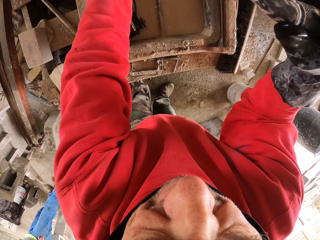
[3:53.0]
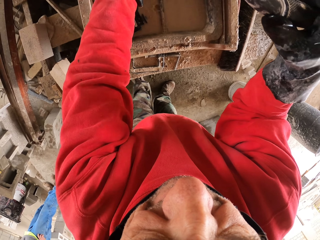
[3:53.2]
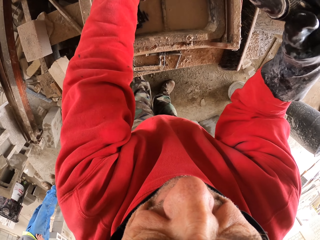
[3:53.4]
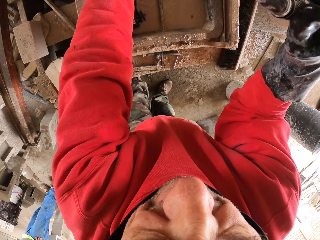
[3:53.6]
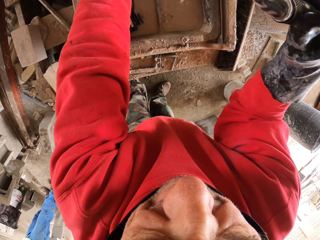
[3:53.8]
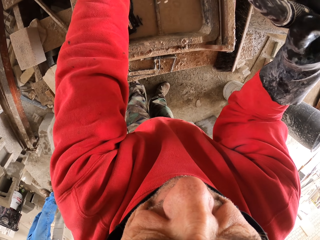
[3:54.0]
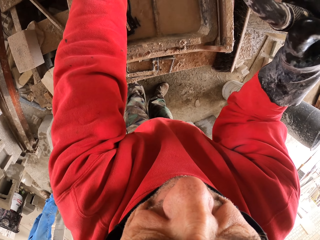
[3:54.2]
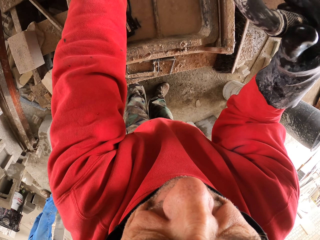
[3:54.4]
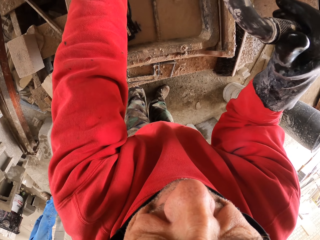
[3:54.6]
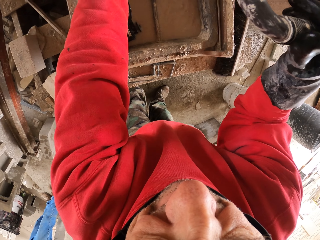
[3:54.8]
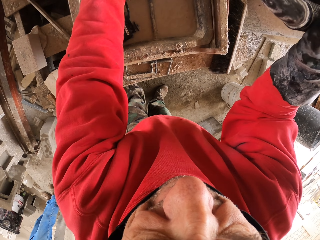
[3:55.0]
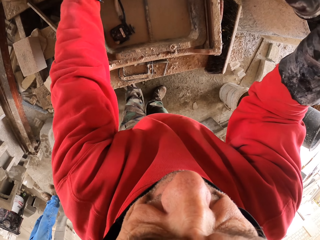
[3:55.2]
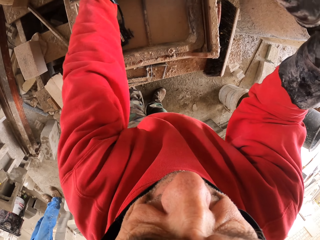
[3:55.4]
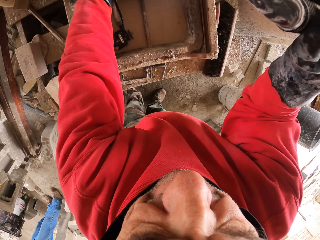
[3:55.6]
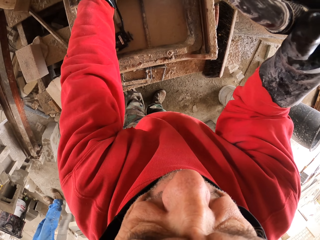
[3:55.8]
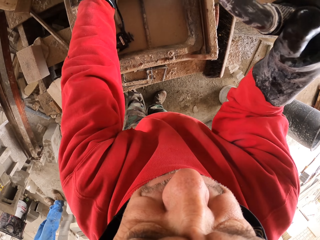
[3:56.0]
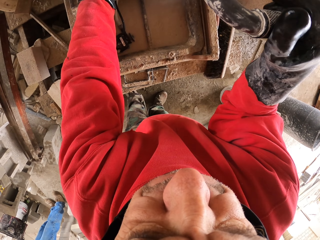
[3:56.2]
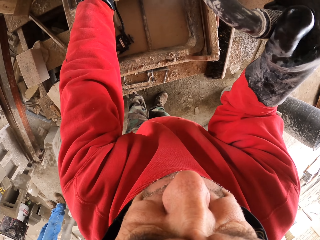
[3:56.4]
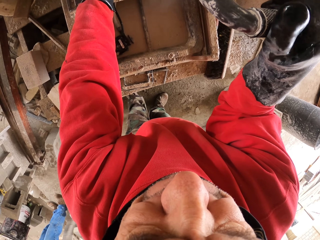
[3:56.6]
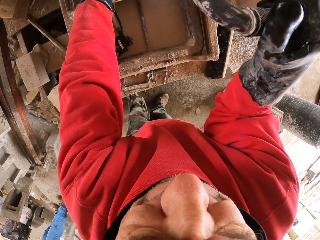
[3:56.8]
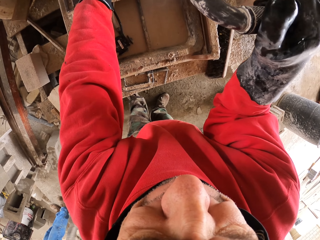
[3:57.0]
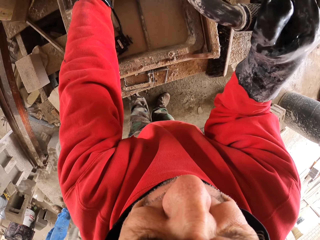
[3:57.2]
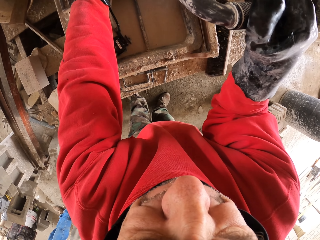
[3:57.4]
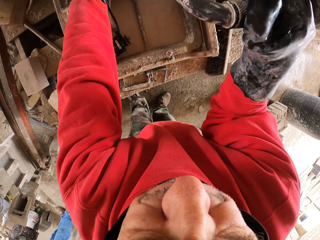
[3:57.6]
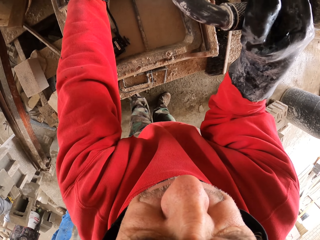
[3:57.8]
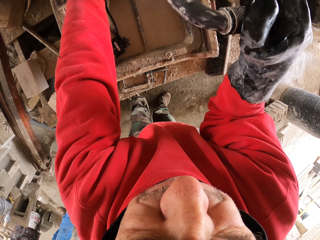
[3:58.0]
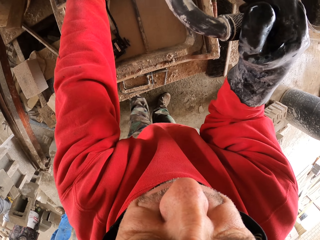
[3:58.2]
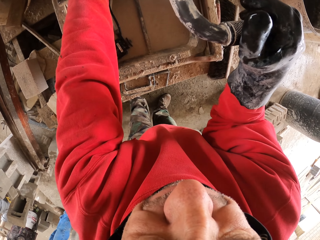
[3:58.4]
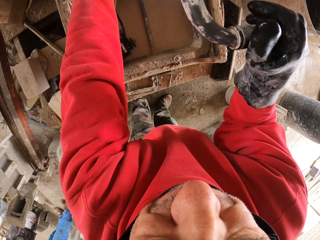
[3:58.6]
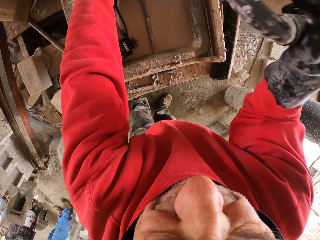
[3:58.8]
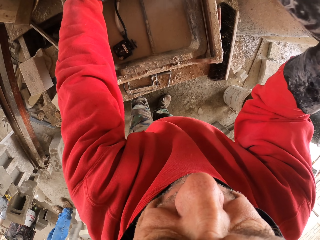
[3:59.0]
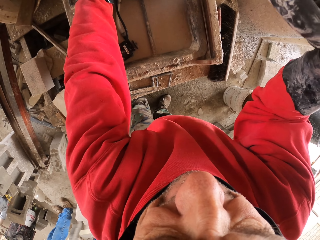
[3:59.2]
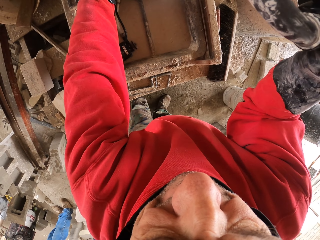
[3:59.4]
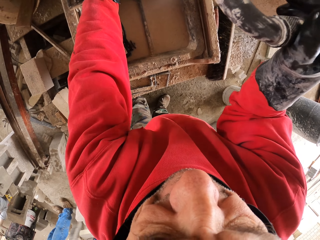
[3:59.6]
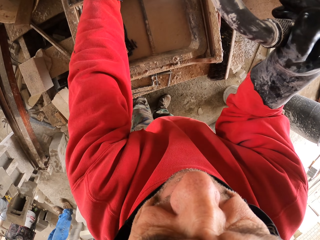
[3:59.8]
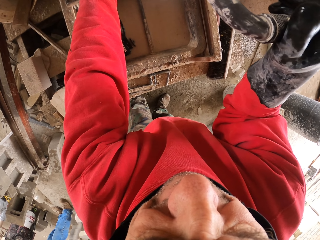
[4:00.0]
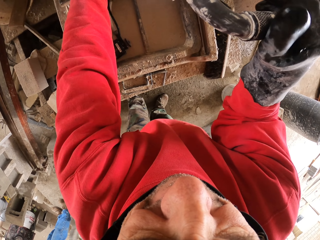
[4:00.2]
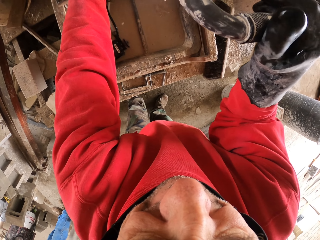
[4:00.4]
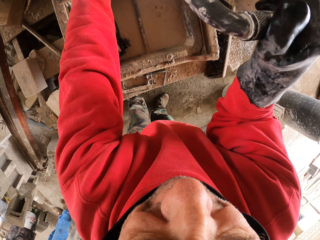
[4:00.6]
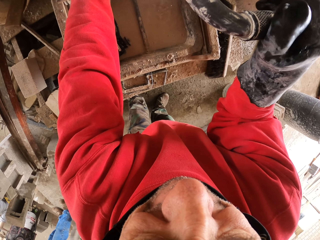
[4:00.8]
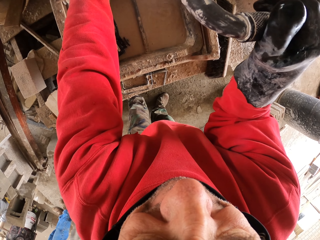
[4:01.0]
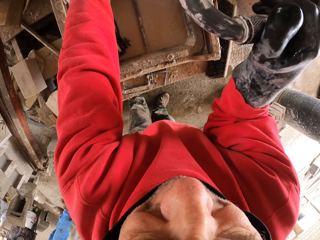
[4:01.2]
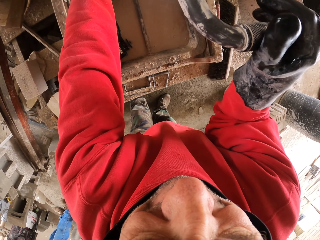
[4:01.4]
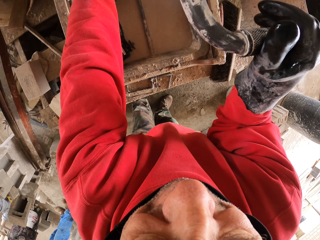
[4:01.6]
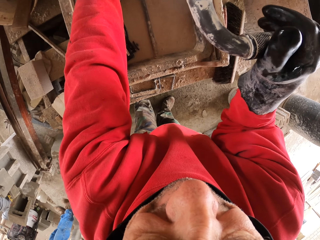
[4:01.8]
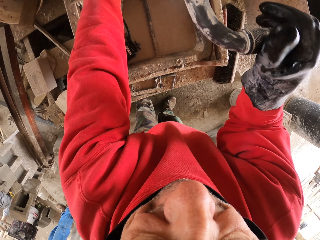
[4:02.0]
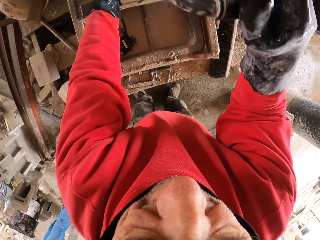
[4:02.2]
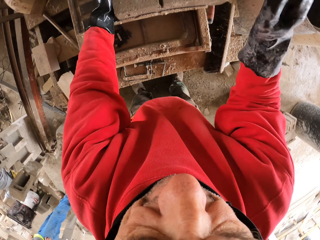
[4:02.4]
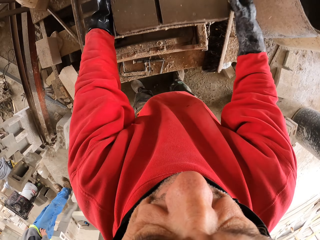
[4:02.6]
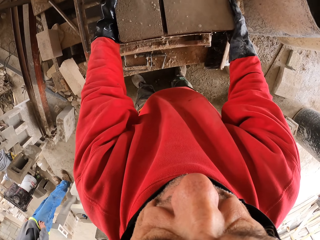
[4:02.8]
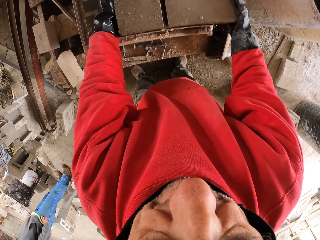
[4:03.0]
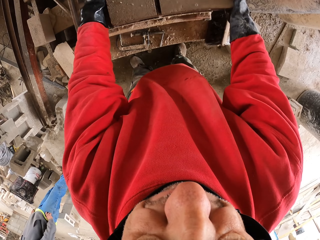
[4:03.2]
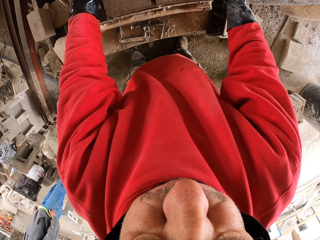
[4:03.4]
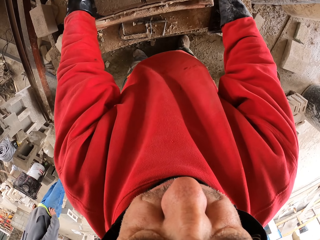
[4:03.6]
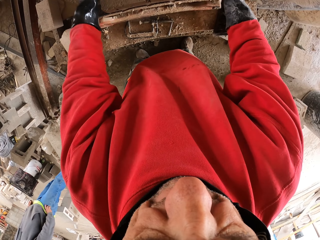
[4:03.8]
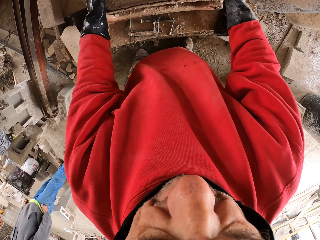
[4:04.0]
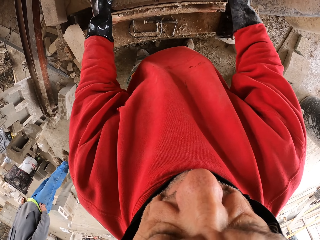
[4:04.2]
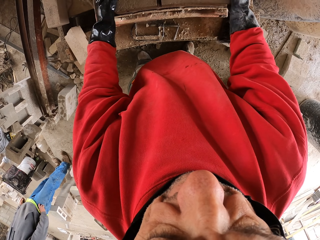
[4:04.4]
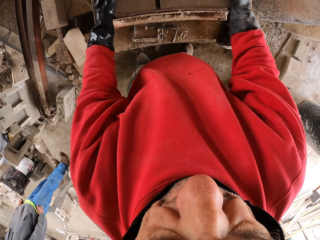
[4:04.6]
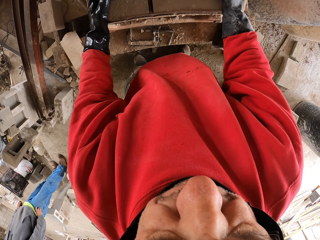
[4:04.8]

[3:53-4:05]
The camera wearer releases the handle. They adjust the brick and touch the brick.

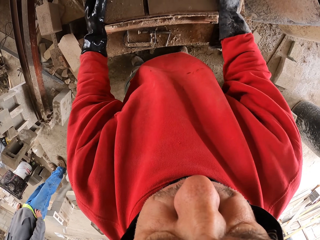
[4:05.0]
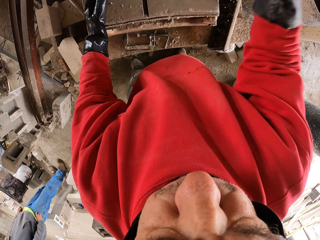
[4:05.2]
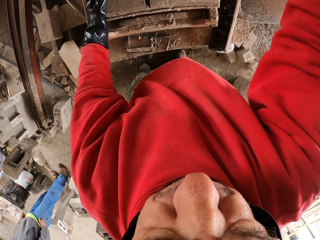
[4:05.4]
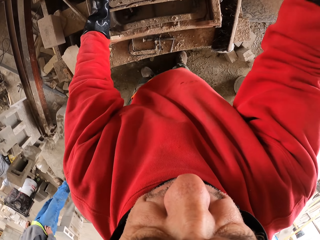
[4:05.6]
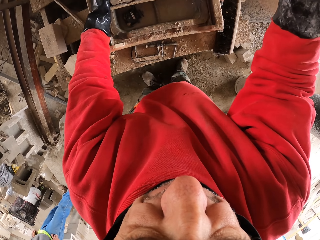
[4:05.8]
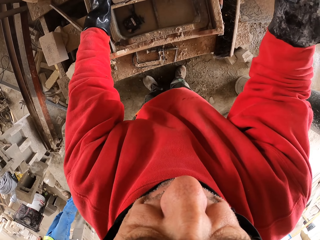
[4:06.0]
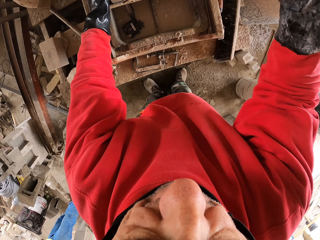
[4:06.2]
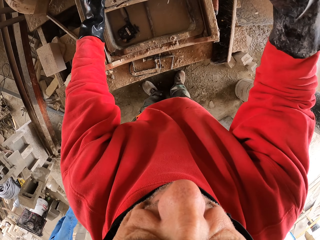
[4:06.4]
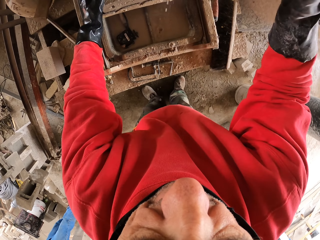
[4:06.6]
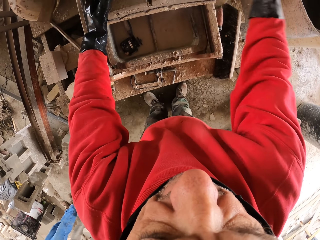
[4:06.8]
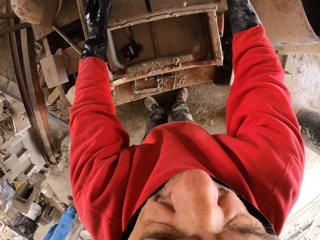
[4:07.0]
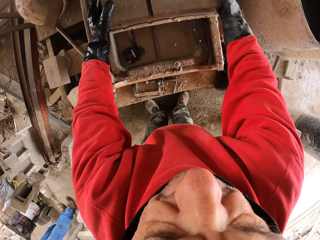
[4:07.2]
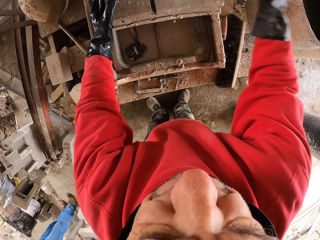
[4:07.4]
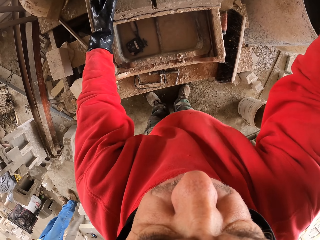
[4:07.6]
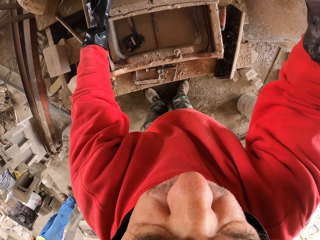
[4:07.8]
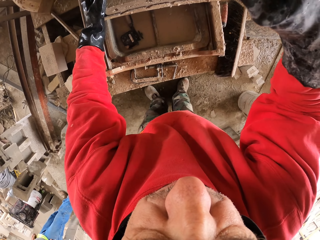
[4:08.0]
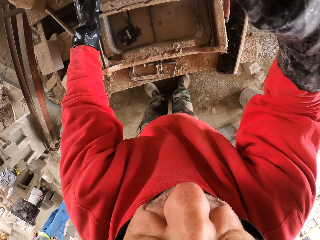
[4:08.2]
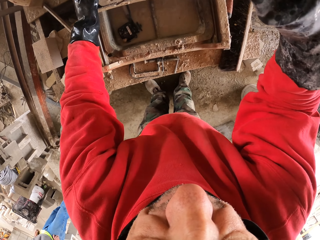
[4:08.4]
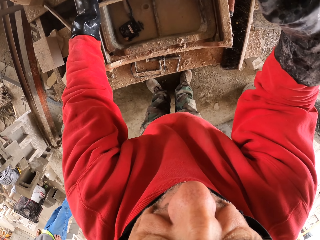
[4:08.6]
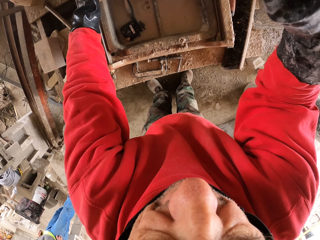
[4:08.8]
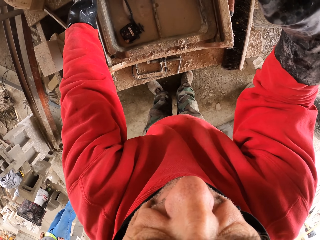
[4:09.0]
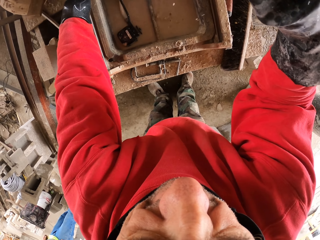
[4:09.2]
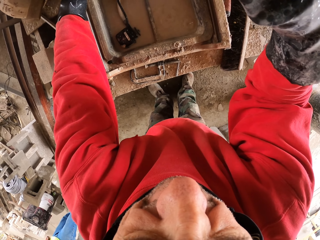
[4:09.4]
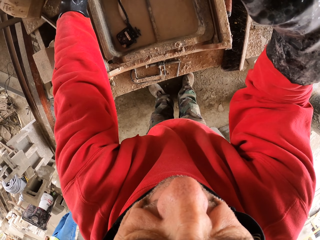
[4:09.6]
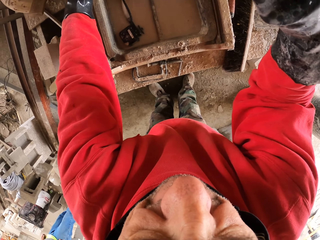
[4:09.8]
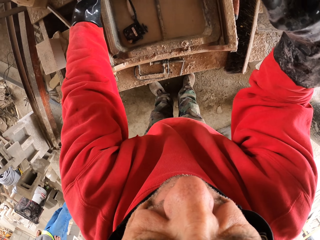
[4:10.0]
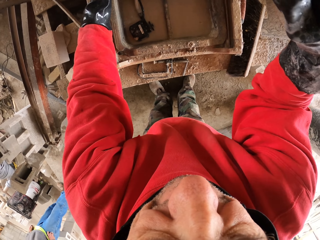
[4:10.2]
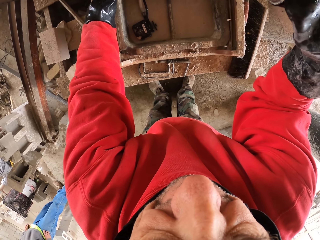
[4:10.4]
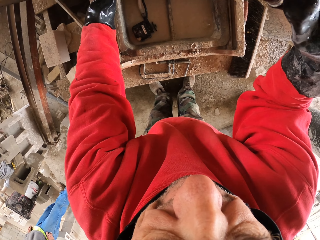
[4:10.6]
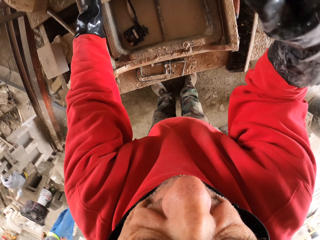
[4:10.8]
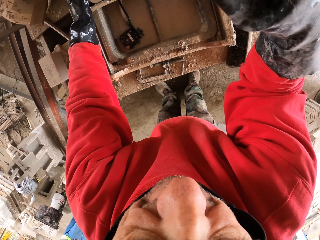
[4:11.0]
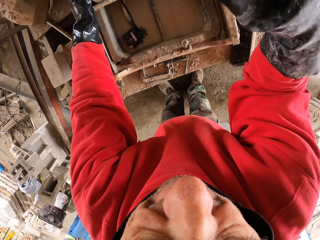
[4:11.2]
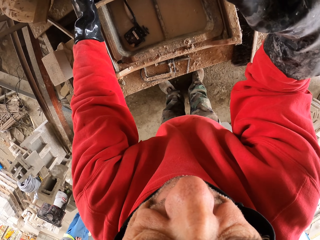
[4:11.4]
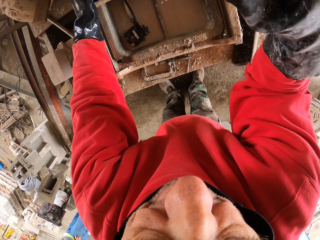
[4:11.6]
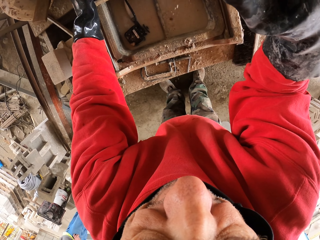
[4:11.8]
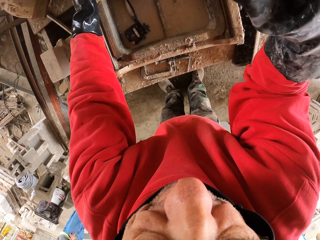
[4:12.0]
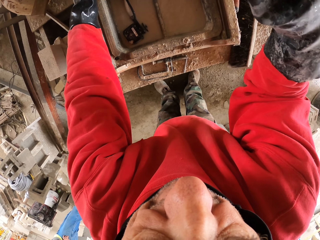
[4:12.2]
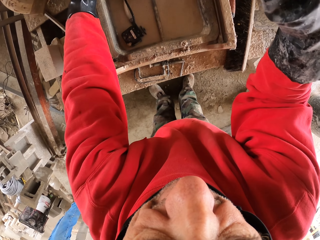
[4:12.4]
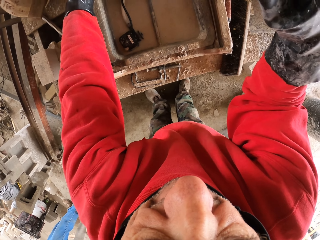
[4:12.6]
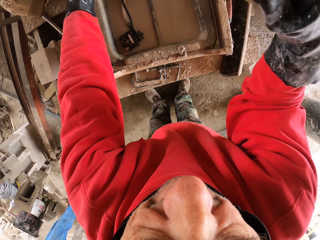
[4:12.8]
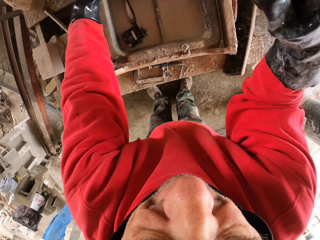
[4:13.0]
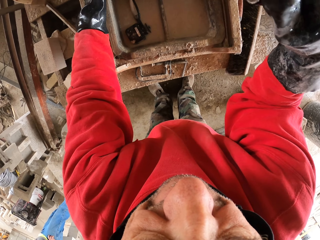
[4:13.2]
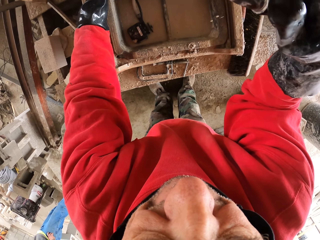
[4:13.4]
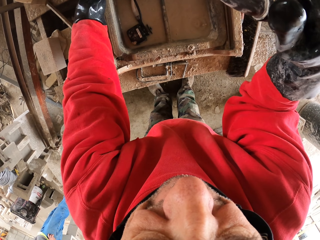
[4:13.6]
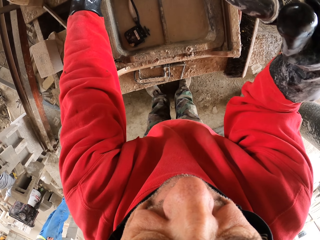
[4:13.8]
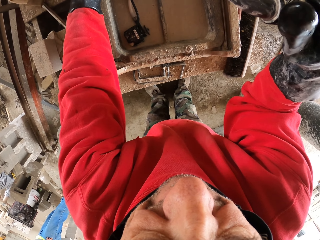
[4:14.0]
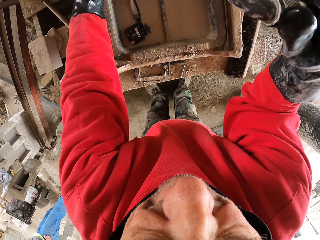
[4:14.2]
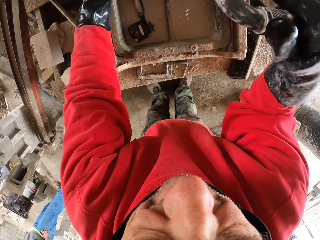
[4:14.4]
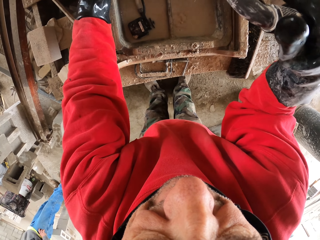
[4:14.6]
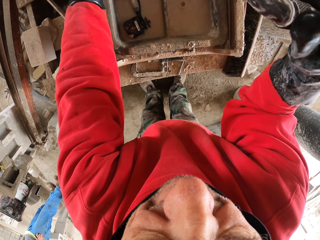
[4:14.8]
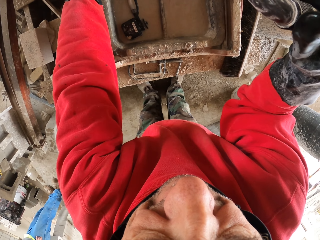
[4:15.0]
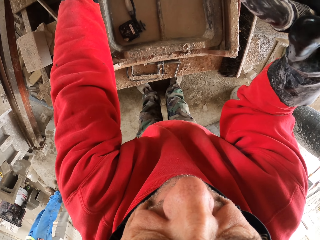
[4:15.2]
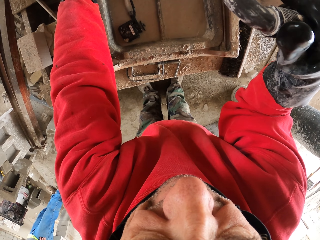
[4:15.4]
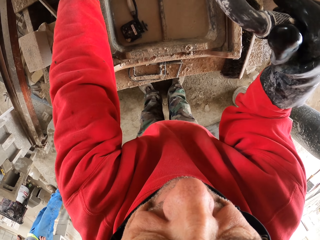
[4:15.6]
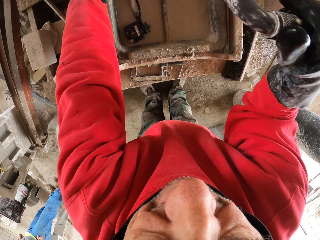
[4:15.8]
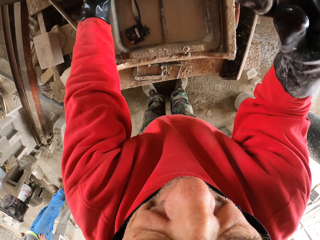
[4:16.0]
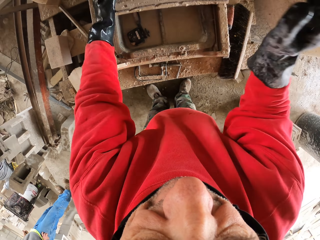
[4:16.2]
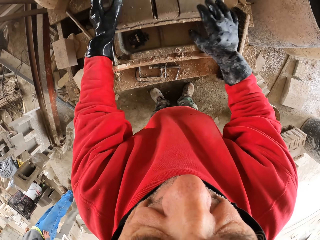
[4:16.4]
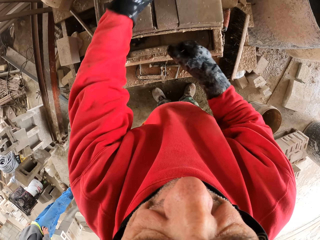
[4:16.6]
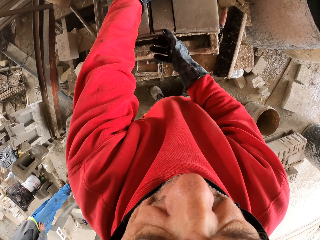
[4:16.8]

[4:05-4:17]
The camera wearer cuts the brick. They touch the brick and pull the handle down. They adjust the brick and touch the brick. They pull the handle down. They cut the brick. They release the handle.
